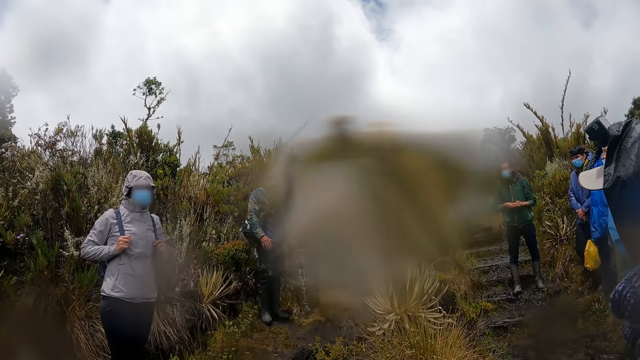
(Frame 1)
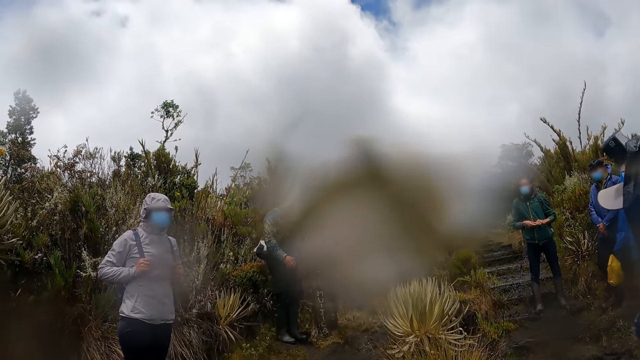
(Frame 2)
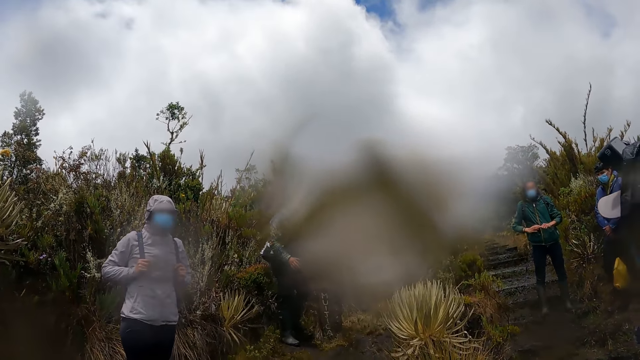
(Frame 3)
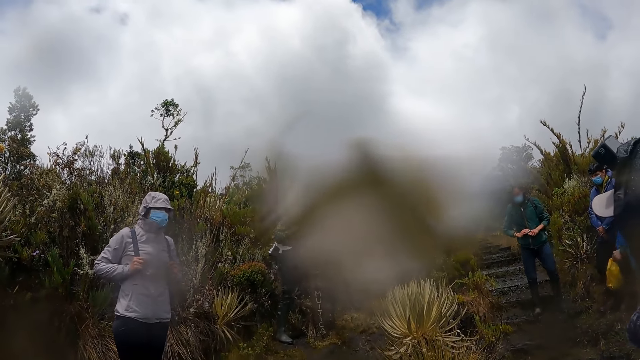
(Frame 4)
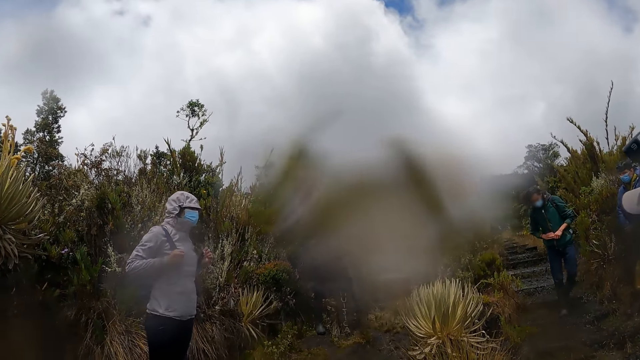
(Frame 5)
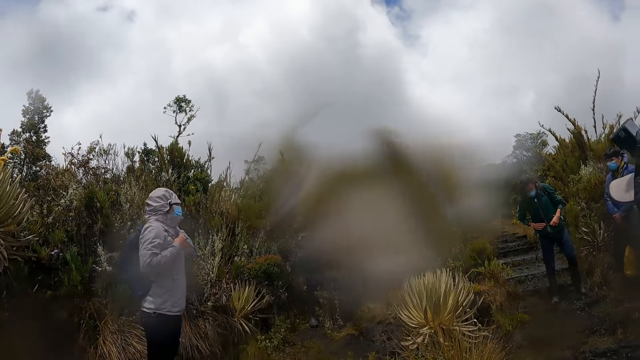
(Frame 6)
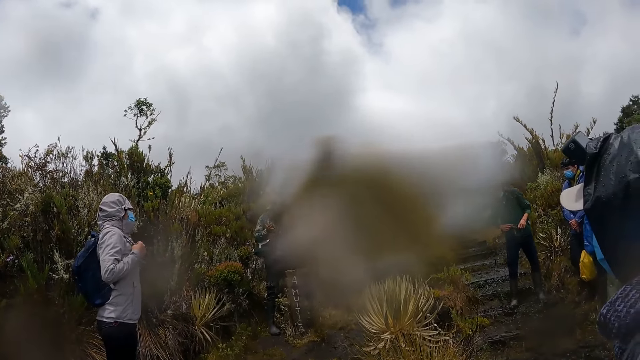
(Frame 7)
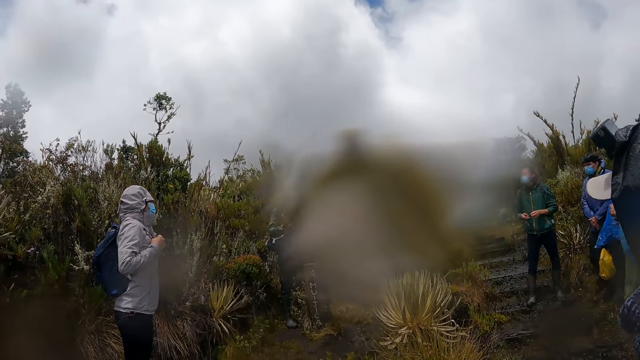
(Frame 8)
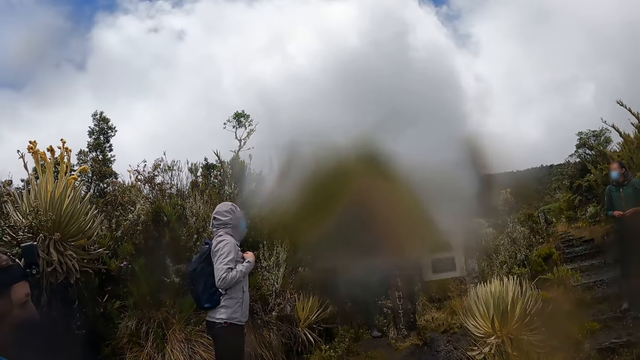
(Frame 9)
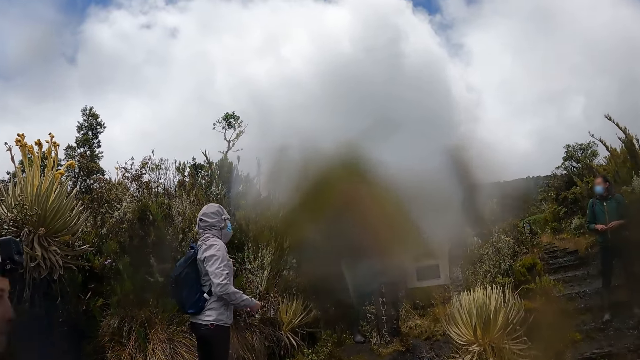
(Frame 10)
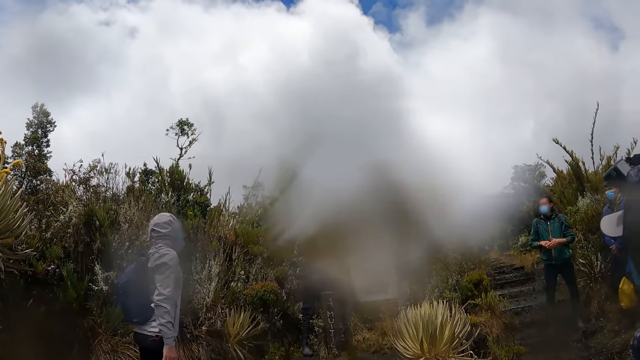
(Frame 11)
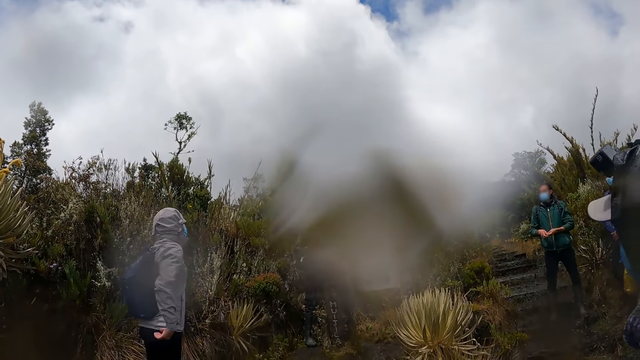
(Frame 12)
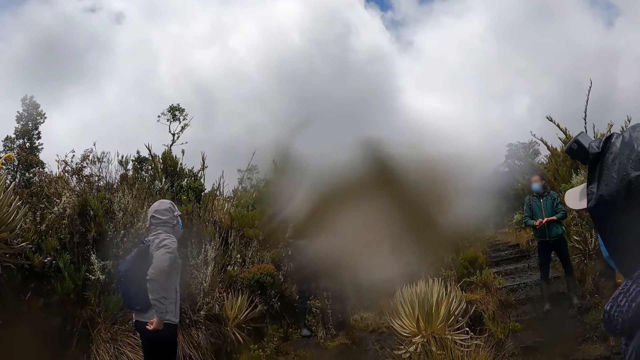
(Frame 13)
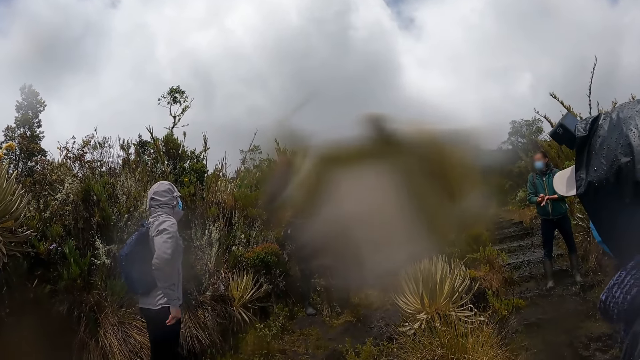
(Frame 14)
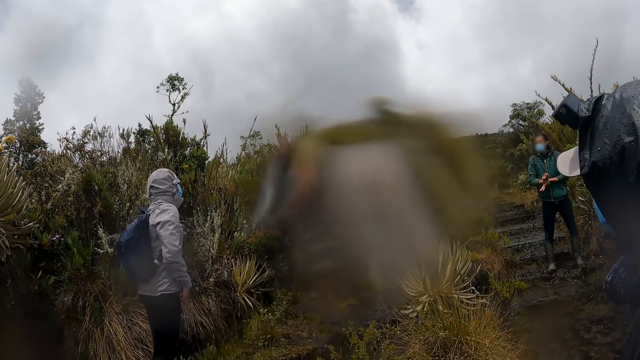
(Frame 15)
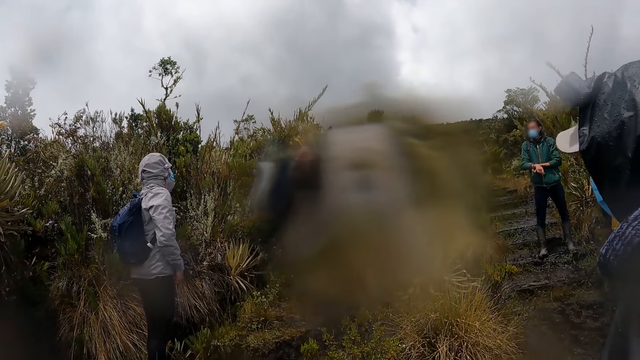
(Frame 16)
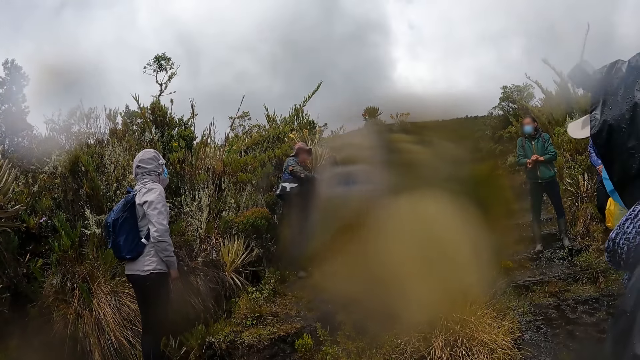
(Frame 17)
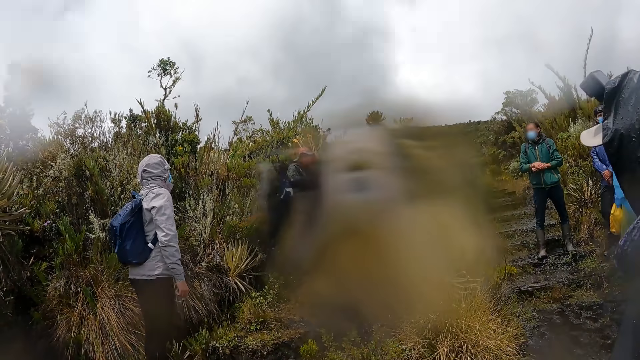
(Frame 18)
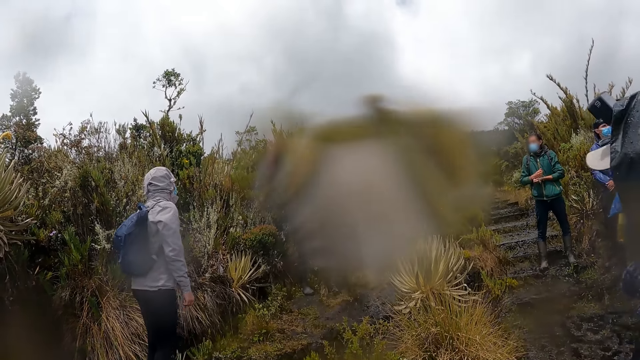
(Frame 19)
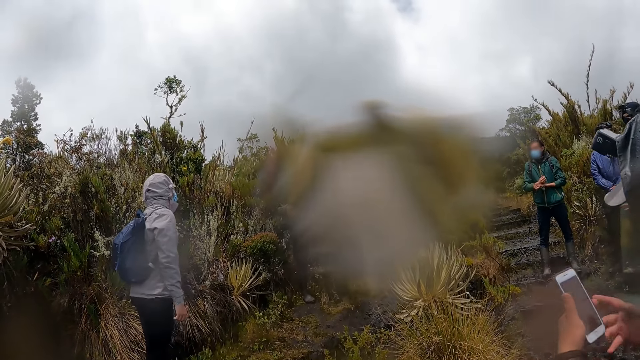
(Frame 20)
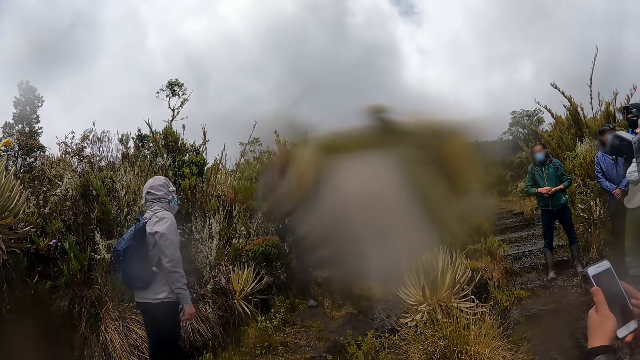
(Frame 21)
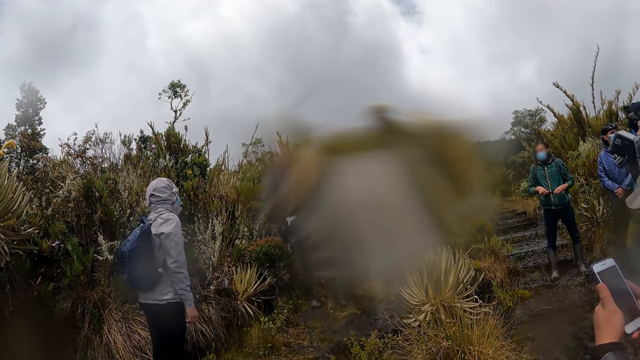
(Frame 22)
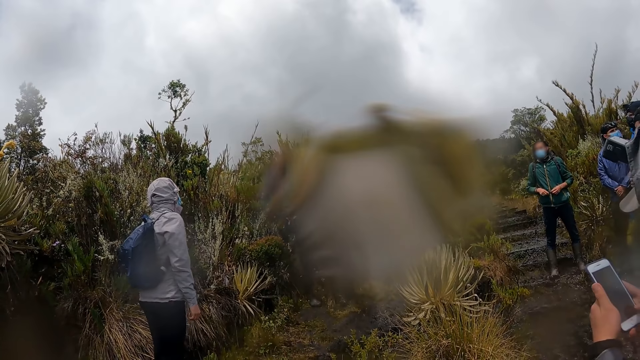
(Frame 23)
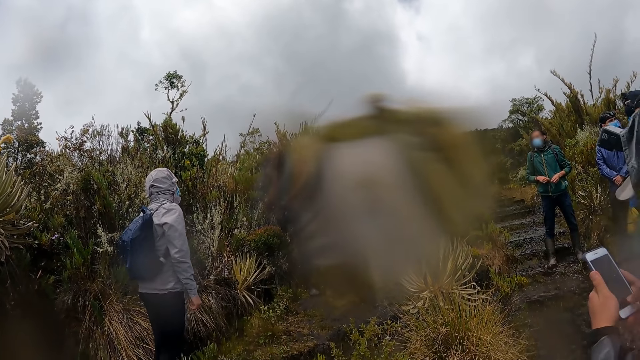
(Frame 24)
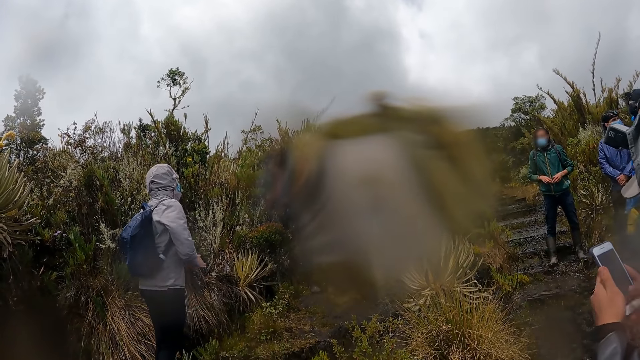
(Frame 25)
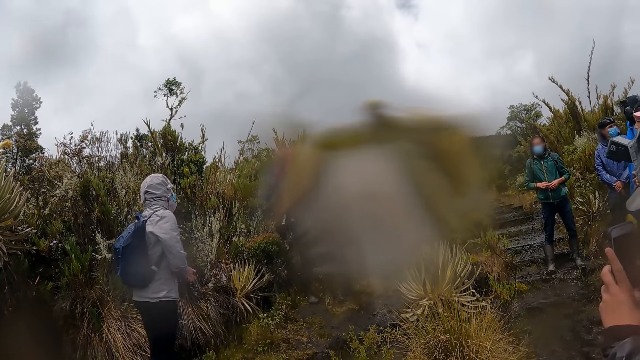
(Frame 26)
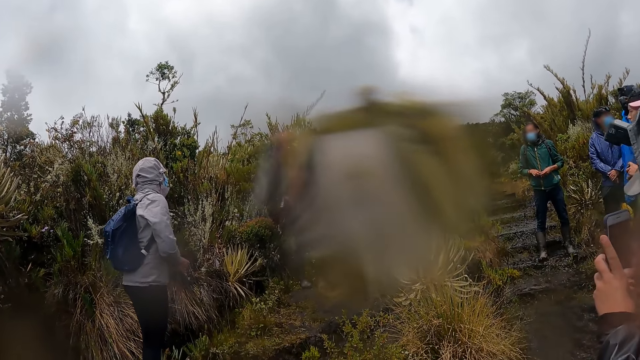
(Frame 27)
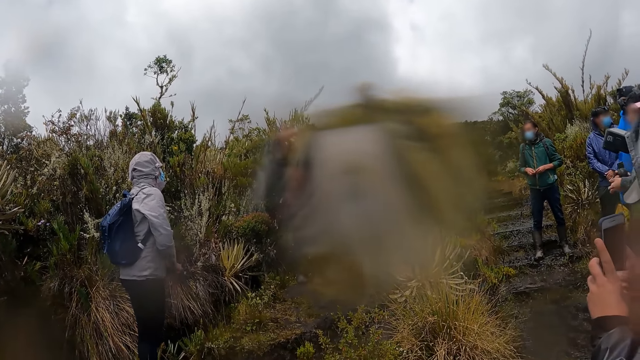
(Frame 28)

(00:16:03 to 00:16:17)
A hiker operates a phone with both hands.

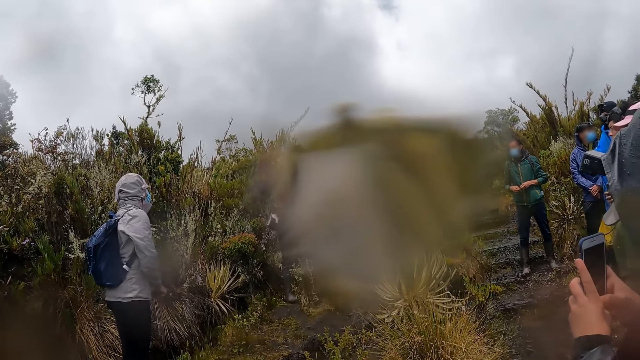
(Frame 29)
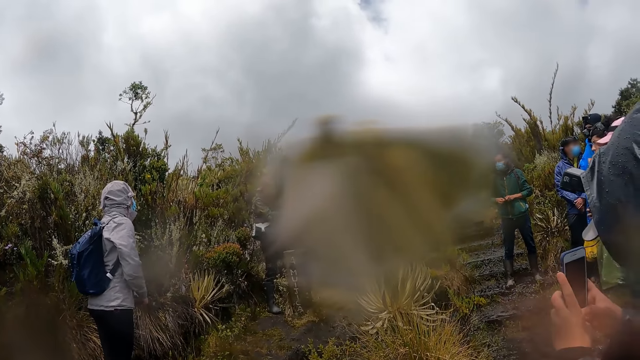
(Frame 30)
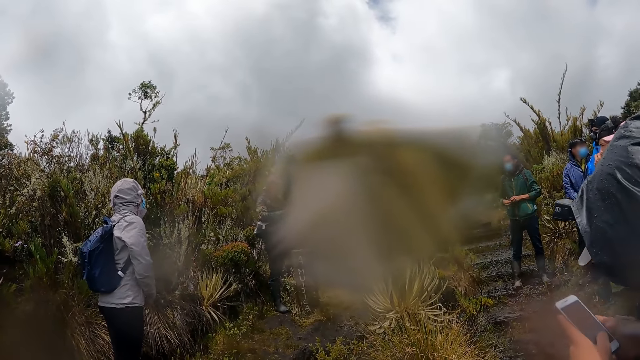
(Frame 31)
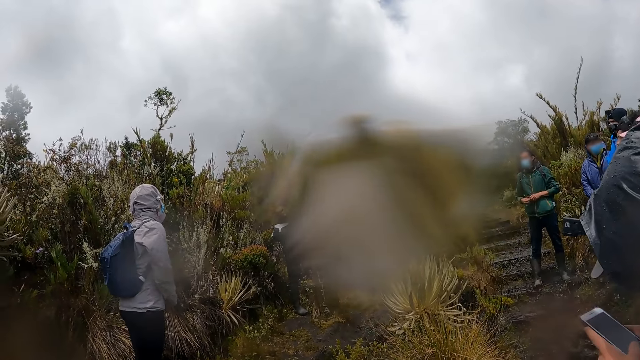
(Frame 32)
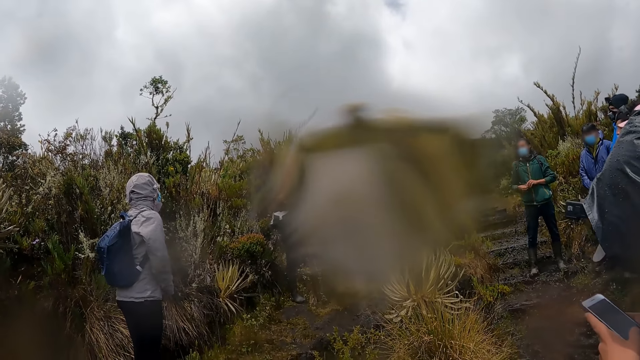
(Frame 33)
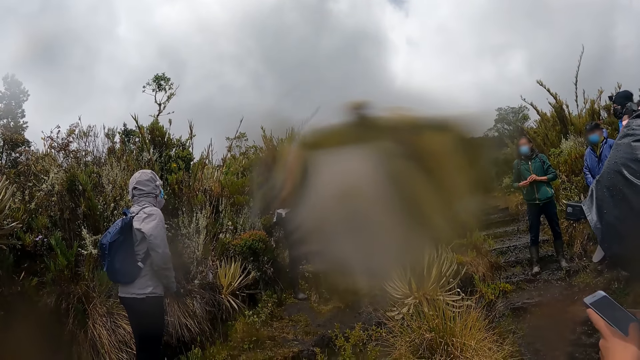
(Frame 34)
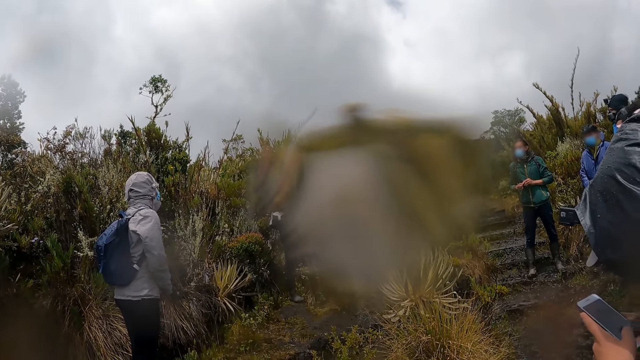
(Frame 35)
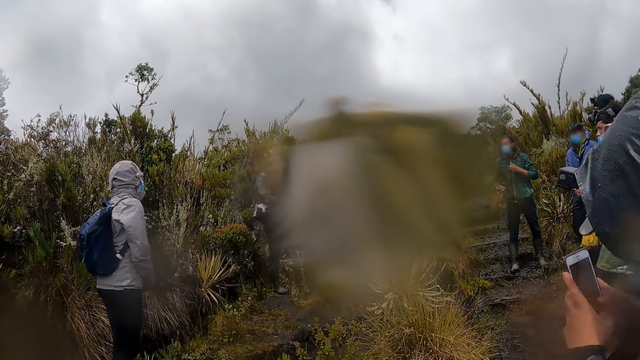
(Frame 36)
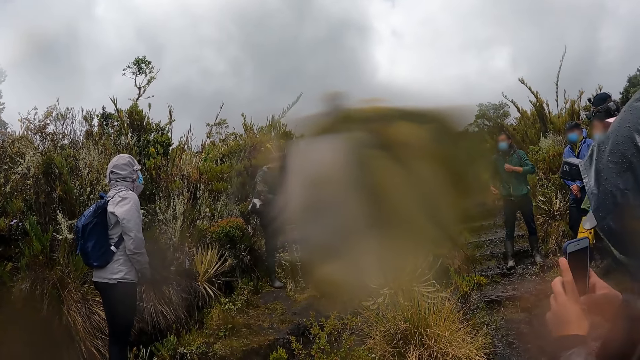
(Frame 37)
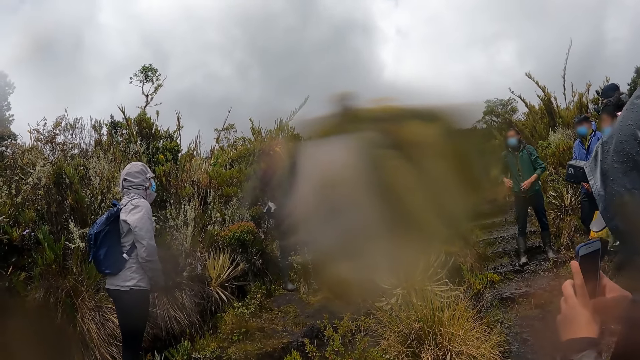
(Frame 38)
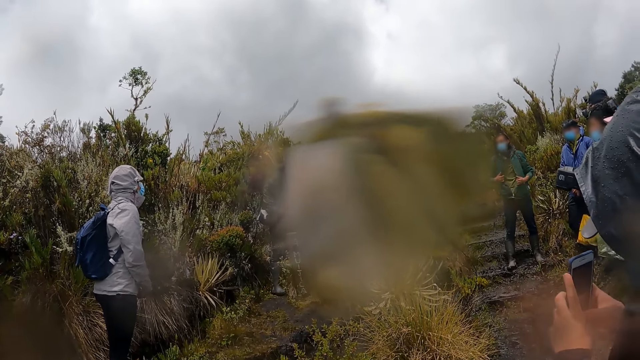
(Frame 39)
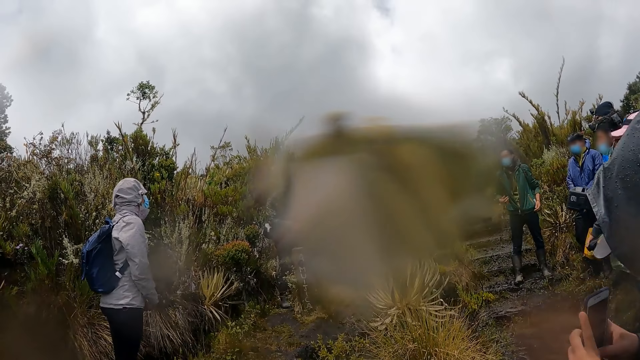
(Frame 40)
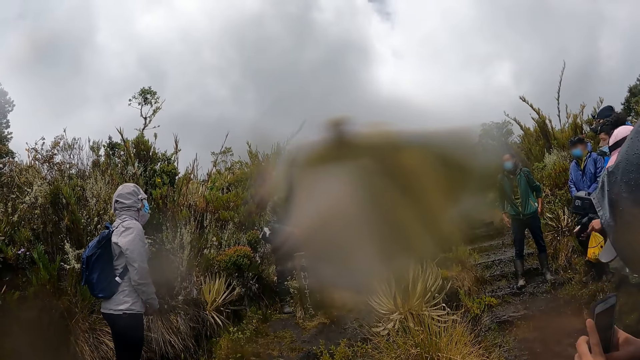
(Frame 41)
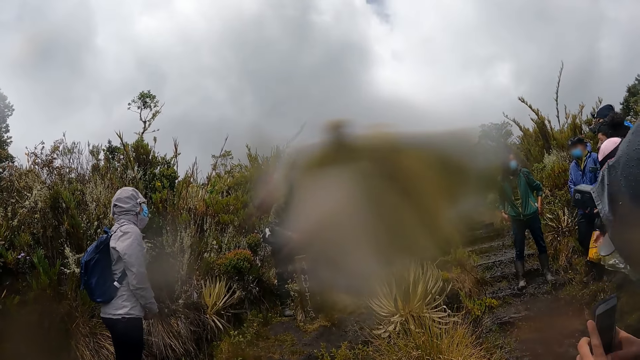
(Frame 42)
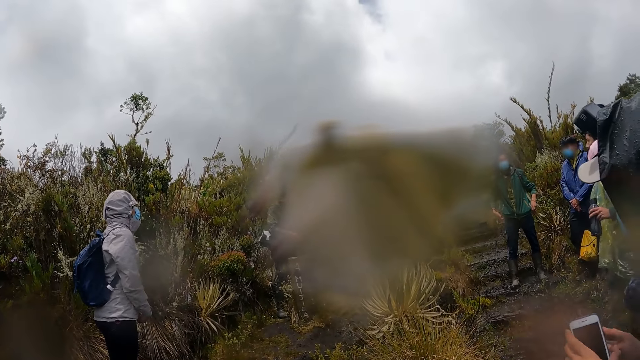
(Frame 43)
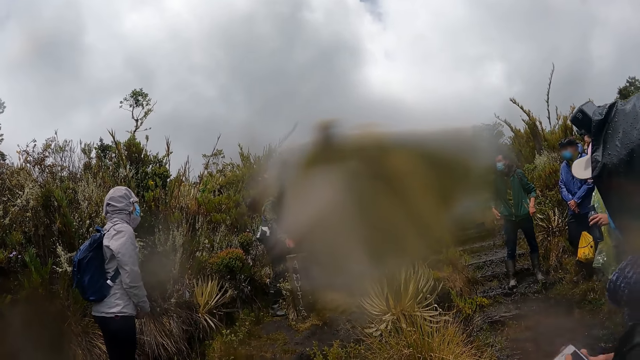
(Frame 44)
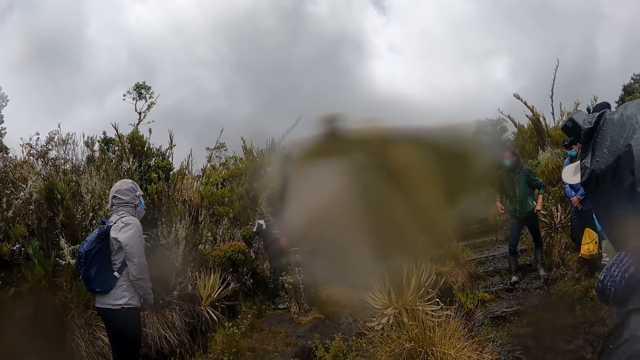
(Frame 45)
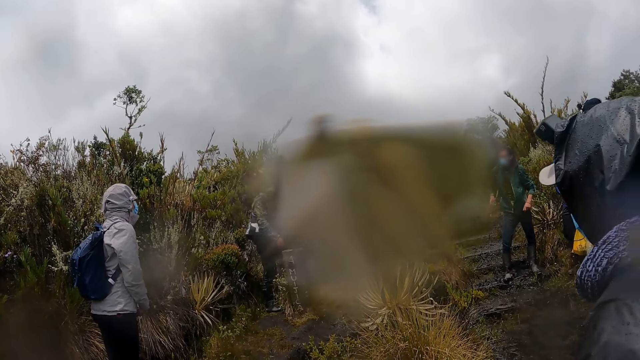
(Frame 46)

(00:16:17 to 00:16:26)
The hiker lowers the phone in his hands. The camera wearer stares around.
